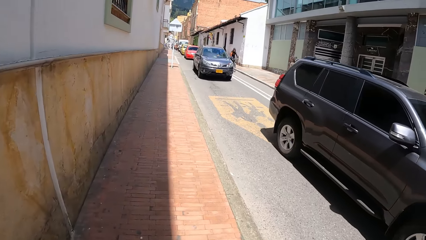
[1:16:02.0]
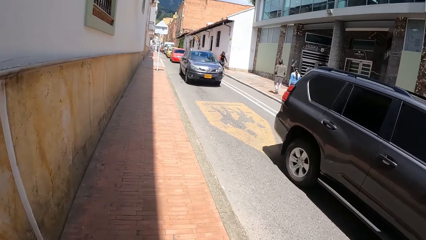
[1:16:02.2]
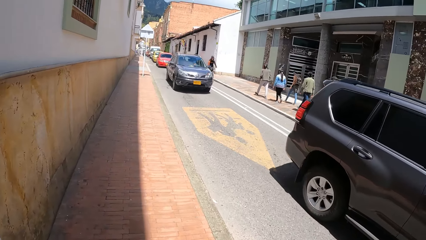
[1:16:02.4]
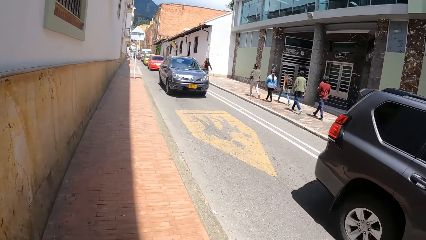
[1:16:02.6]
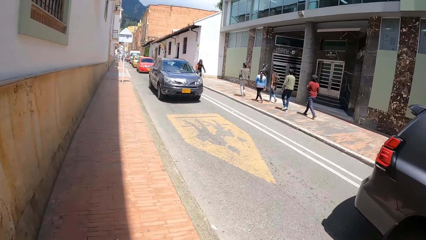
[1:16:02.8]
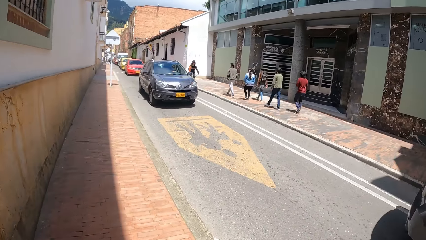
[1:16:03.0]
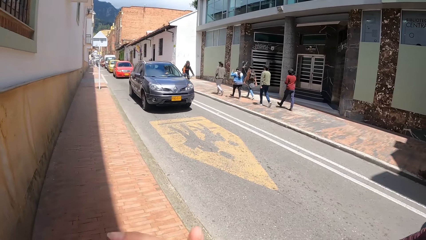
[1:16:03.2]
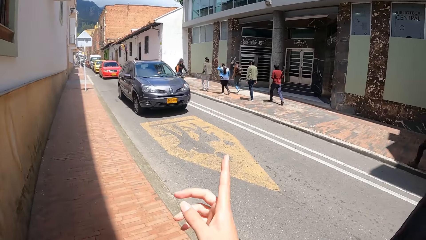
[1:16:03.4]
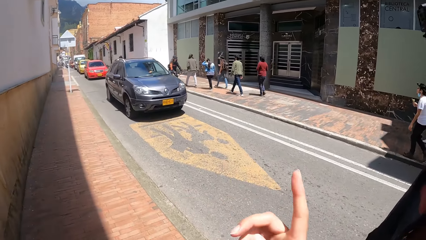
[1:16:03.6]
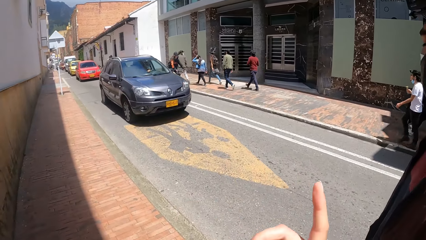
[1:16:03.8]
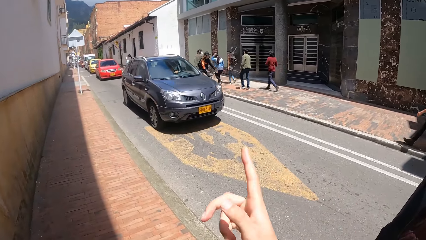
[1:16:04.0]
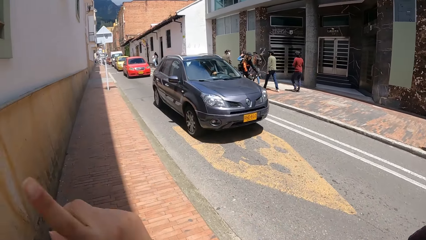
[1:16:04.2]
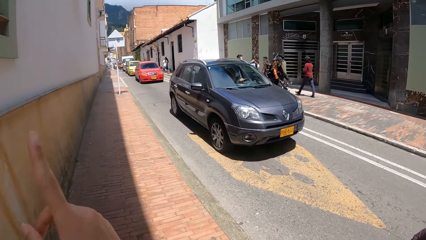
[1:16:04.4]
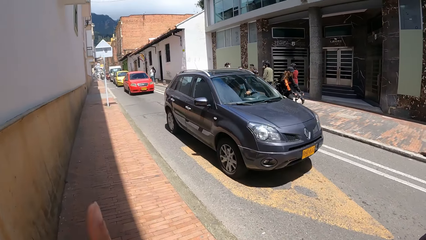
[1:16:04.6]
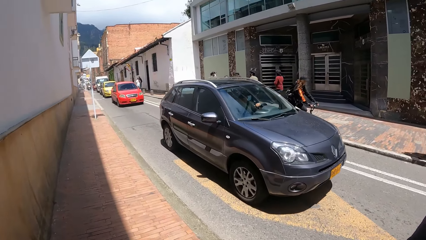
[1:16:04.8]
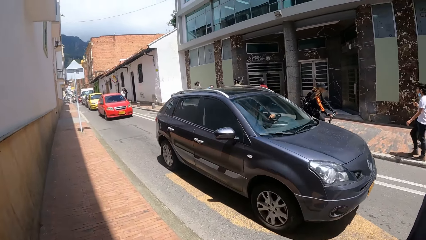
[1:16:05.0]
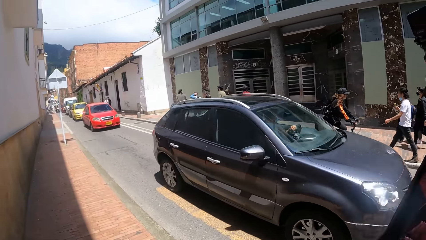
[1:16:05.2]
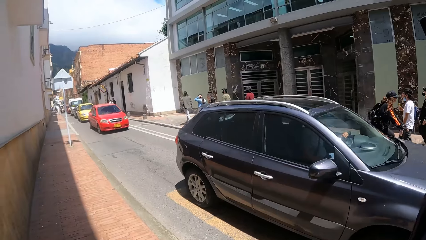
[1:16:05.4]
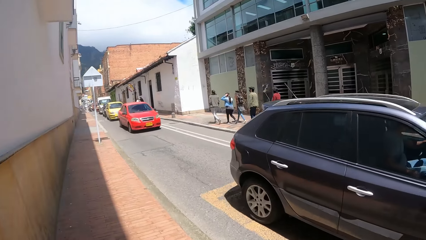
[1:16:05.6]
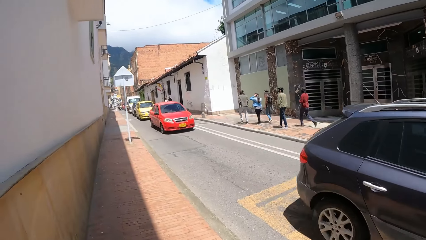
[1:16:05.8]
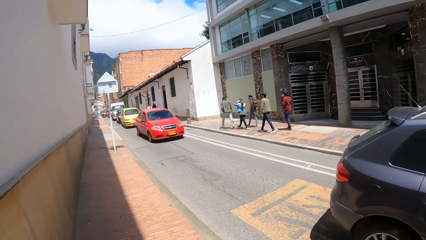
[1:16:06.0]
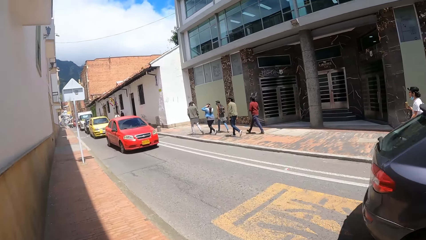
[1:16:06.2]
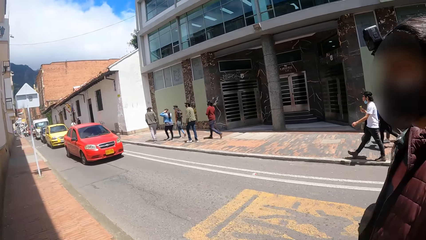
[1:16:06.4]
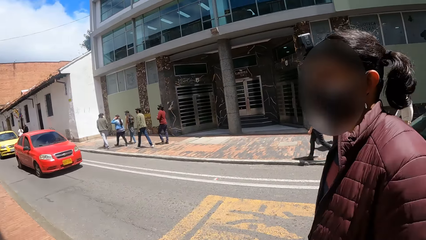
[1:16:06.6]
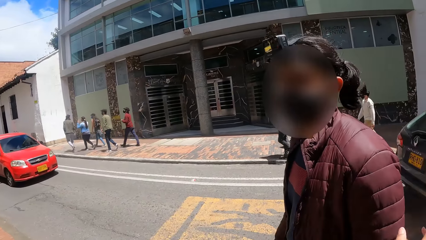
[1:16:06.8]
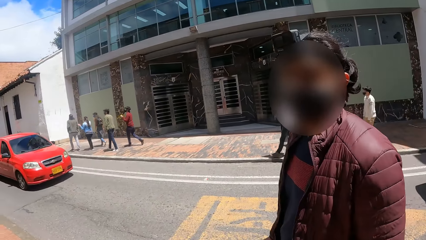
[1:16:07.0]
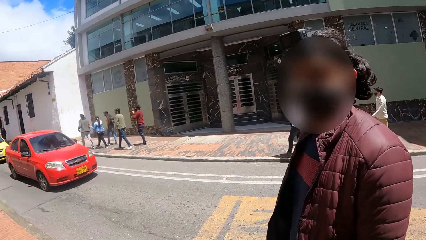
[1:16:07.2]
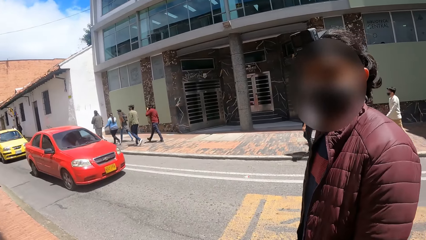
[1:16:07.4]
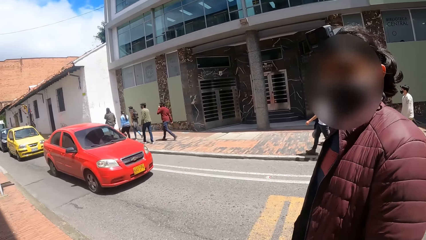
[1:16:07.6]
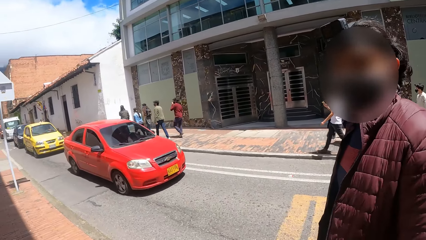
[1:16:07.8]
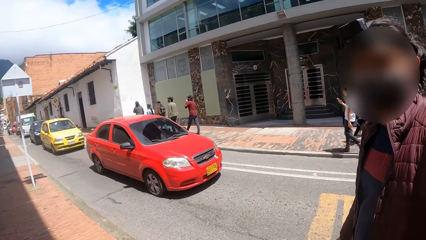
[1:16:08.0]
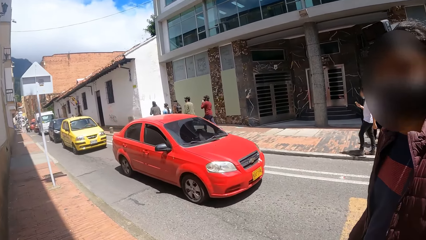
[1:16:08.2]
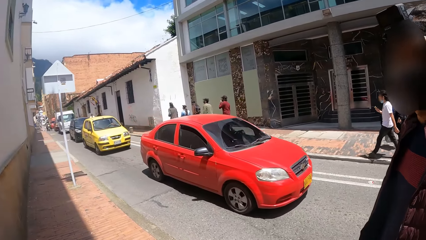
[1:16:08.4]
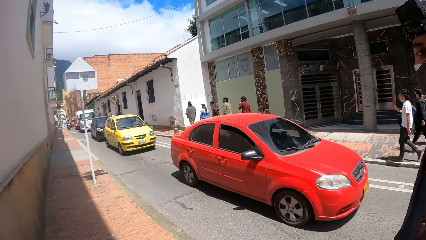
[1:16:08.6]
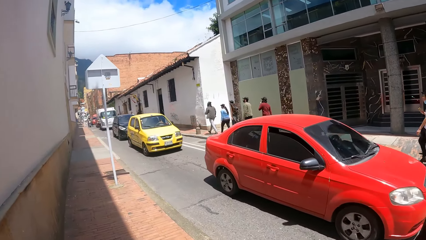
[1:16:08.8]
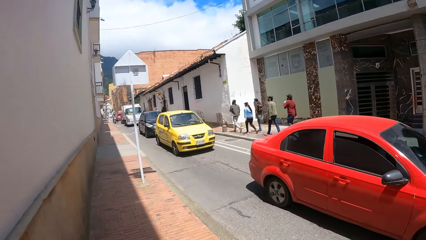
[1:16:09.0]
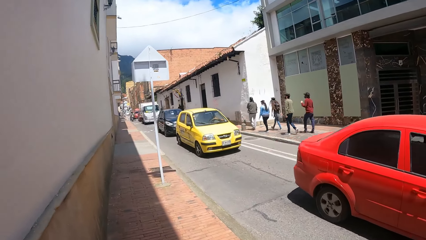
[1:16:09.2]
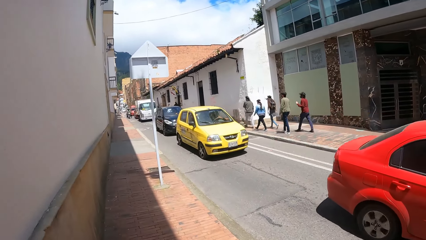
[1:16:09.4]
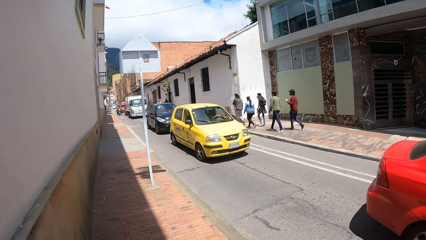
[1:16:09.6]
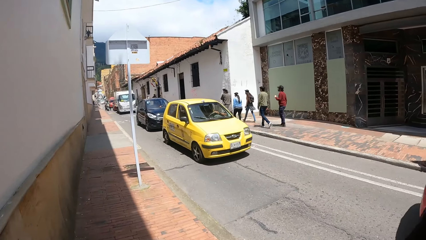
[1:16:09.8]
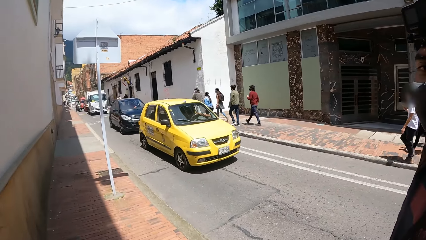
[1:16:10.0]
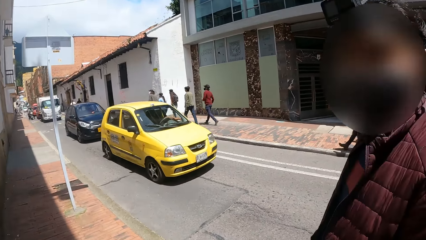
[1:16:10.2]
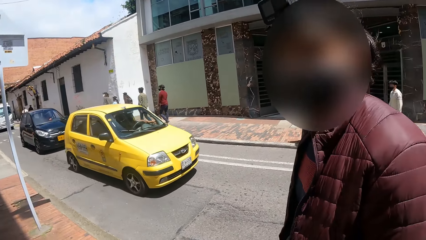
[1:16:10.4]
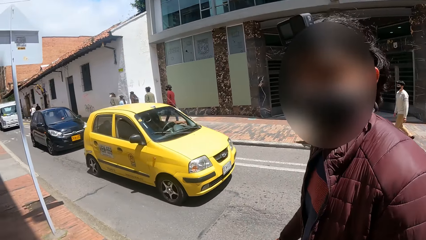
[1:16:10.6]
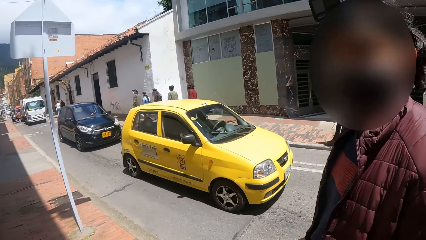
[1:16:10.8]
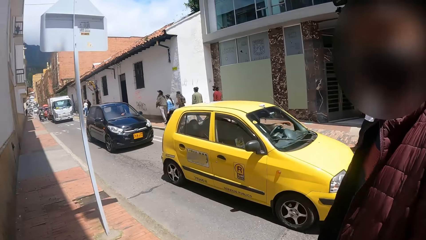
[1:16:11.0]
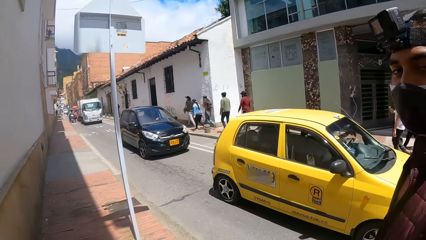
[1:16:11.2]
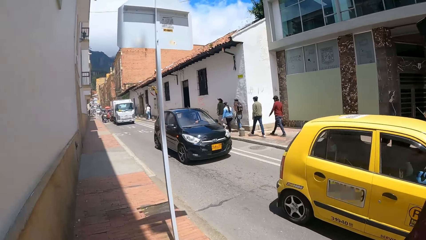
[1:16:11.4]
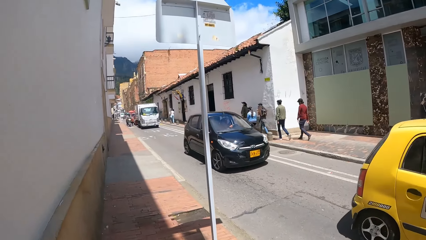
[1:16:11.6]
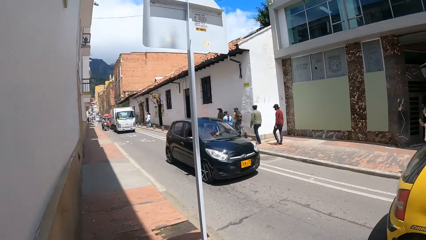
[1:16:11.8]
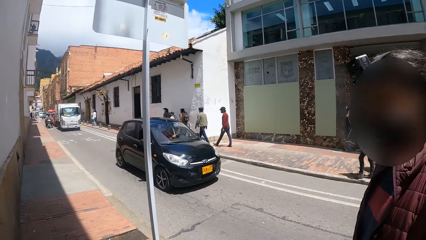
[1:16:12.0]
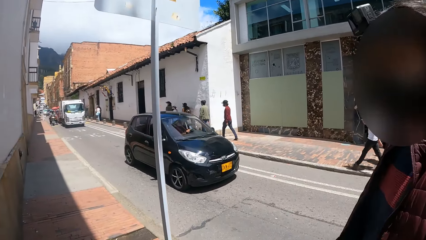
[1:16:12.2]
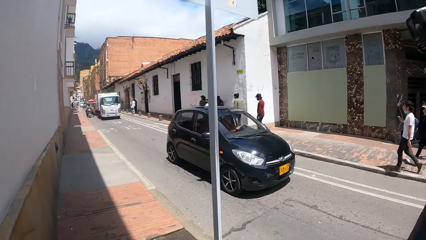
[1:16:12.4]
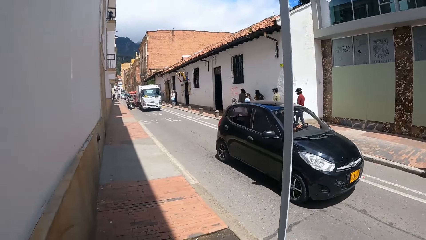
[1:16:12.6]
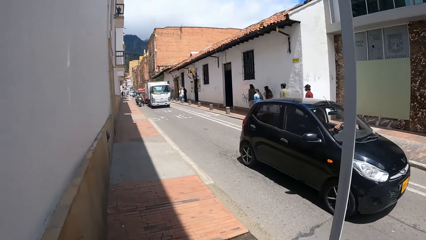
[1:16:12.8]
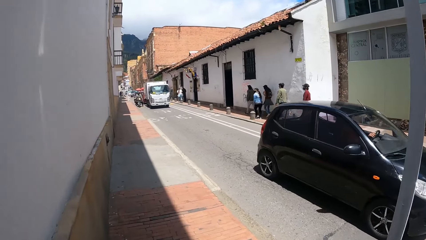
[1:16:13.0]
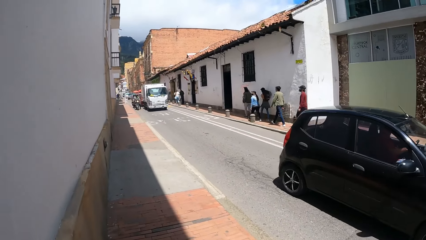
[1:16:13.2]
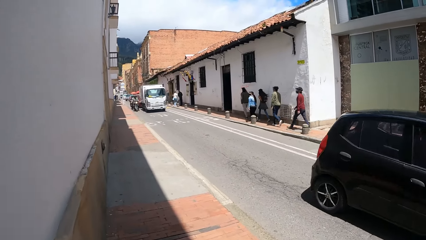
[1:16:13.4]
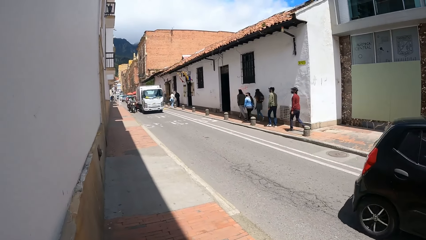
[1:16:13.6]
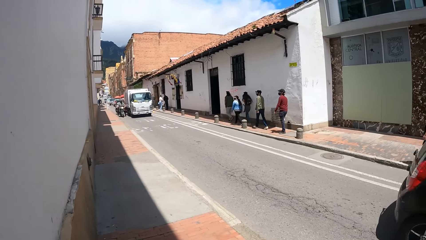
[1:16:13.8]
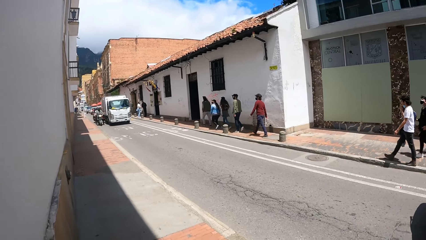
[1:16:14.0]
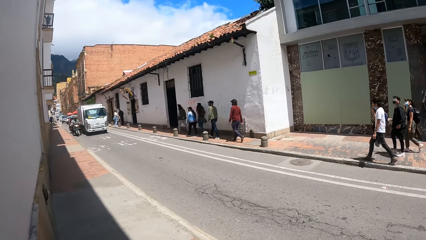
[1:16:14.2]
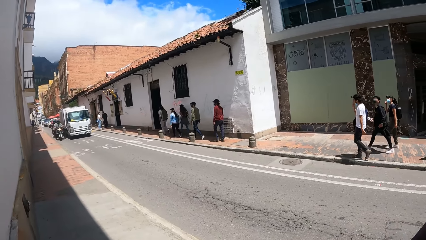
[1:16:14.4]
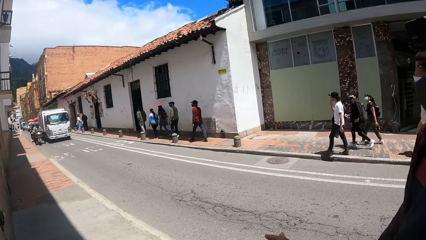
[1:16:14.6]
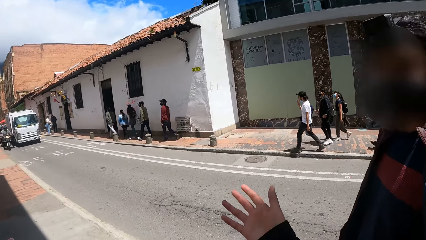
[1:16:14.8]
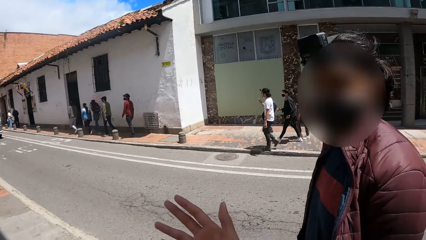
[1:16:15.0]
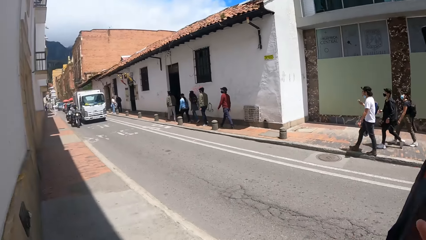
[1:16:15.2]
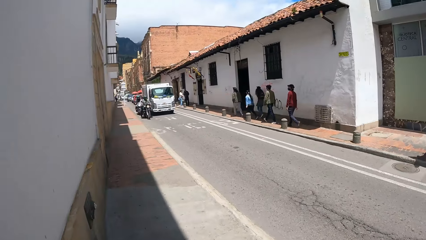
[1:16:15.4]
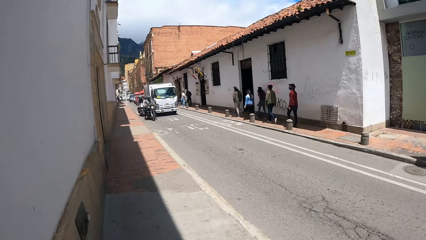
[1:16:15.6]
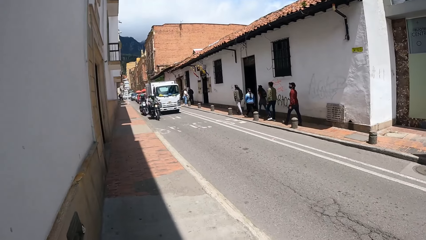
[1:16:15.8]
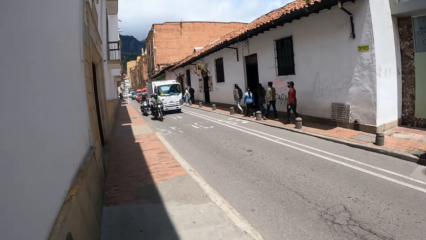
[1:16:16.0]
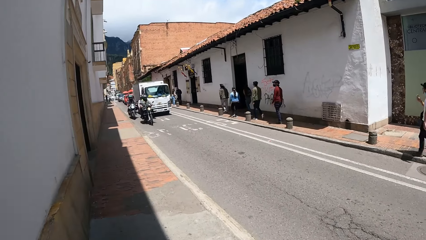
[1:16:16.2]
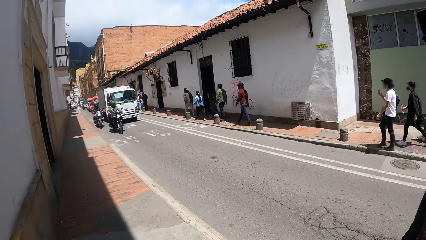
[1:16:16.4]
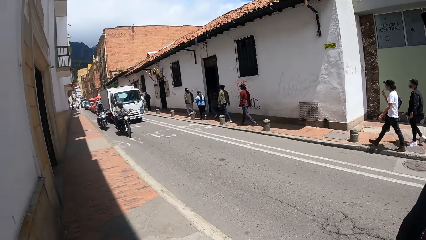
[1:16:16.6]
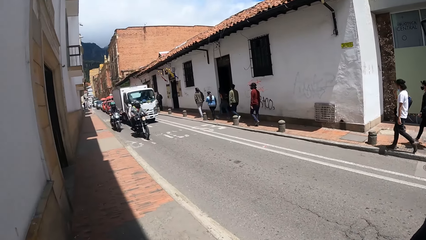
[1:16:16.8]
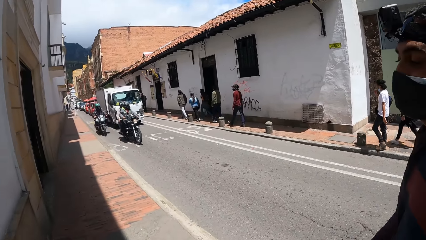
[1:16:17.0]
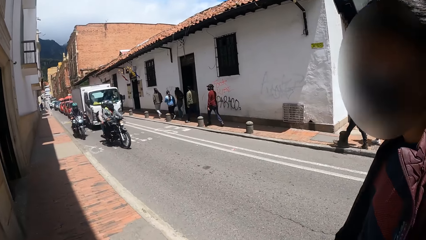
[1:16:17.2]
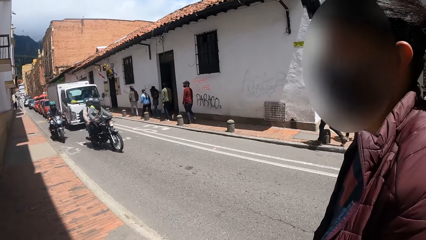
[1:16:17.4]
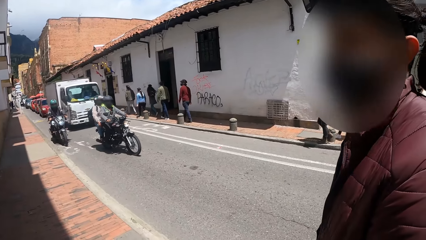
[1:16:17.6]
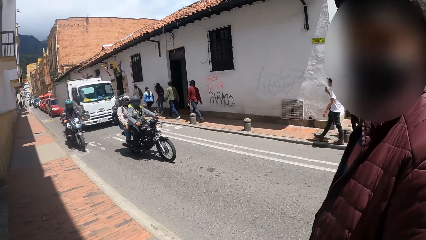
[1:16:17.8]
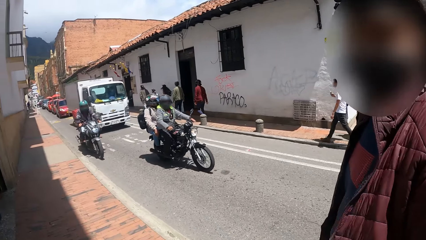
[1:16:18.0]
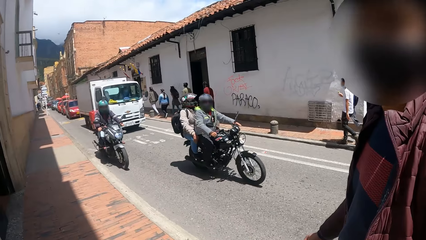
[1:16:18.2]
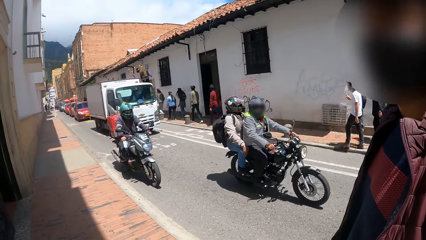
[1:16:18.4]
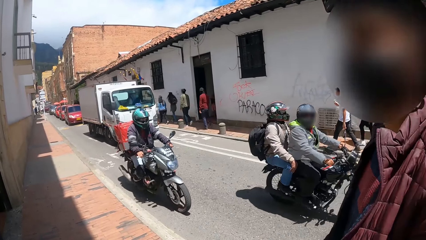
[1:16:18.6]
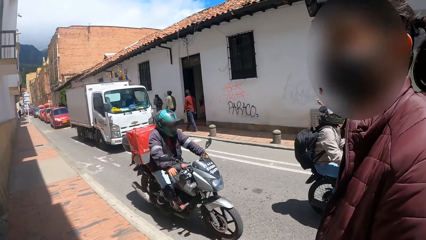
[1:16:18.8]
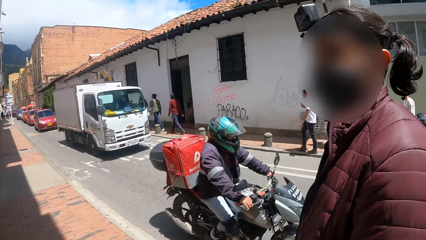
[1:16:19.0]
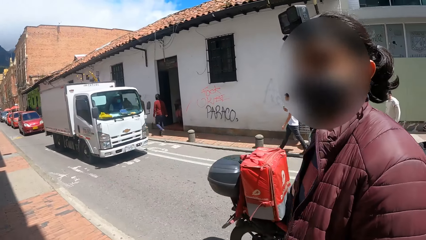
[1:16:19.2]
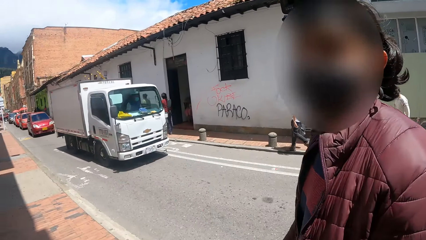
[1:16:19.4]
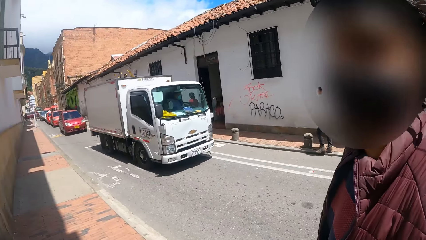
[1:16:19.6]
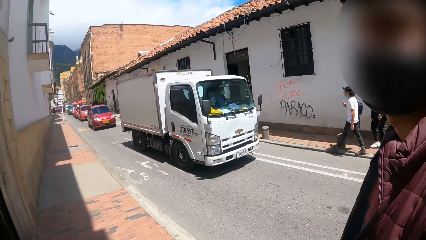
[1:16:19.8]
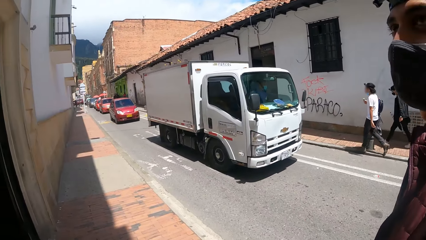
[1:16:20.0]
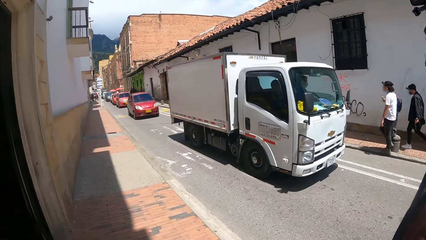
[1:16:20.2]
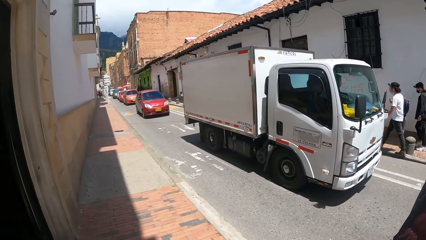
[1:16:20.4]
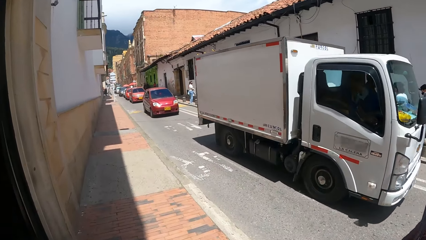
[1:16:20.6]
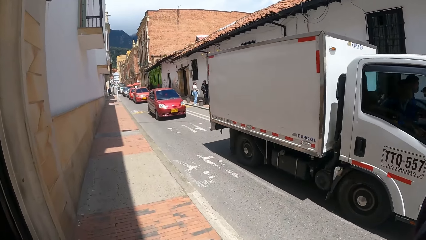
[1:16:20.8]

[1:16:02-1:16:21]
The camera wearer speaks with gestures to a man. The man walks on a sidewalk. The camera wearer looks at the man and touches the man. They look at the man repeatedly.
